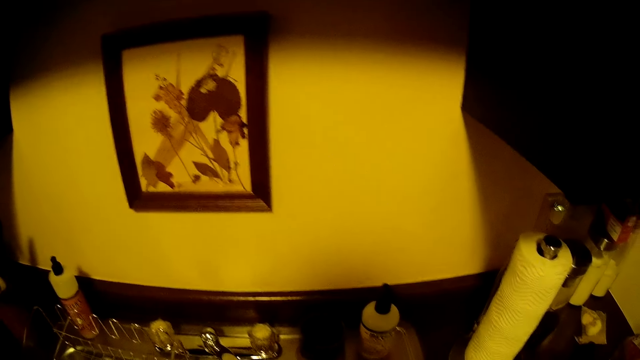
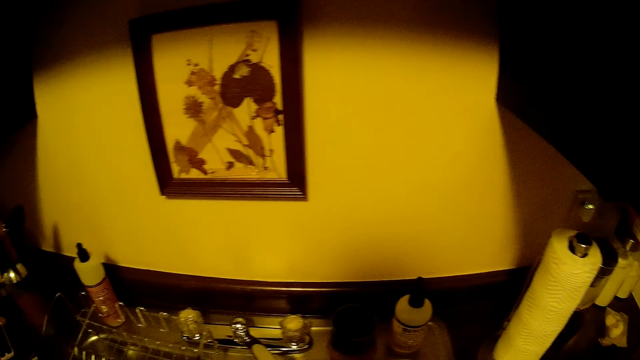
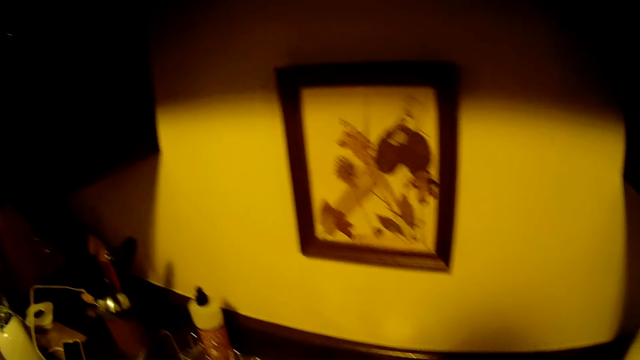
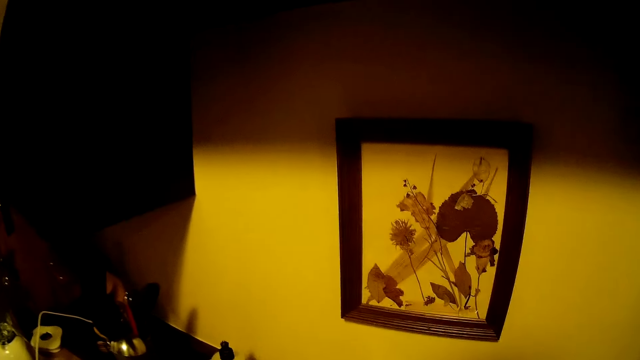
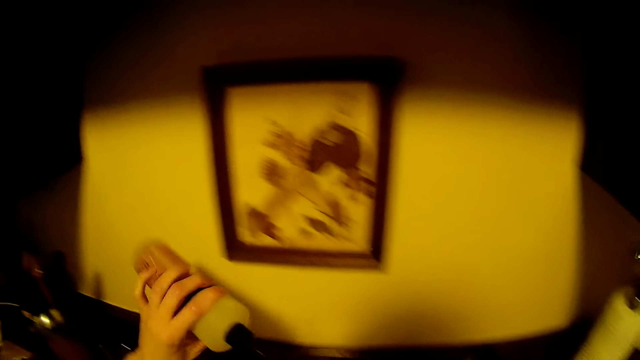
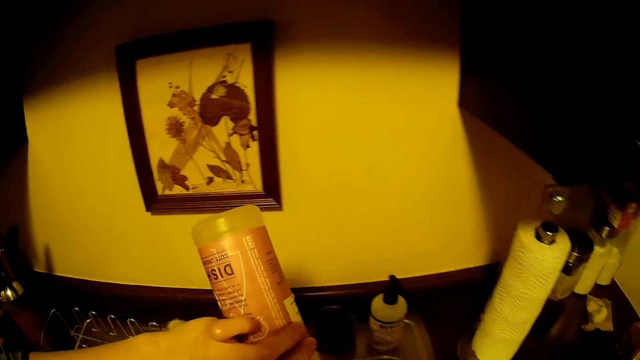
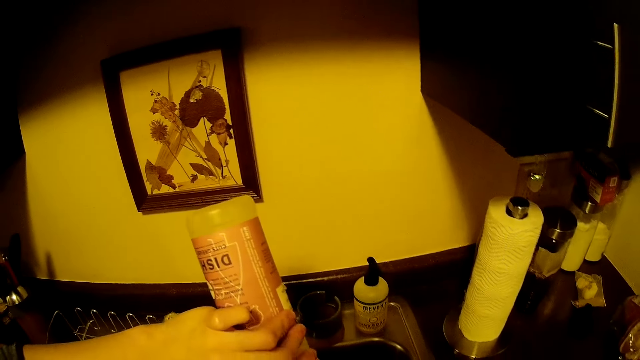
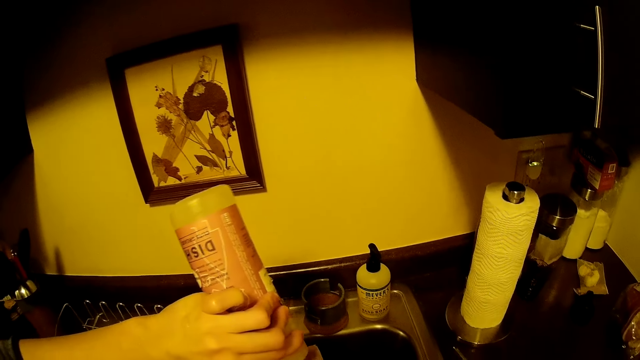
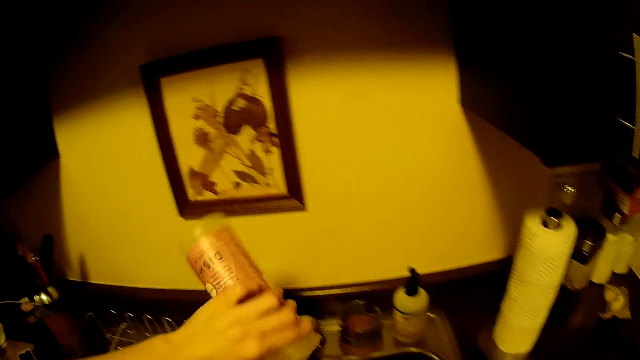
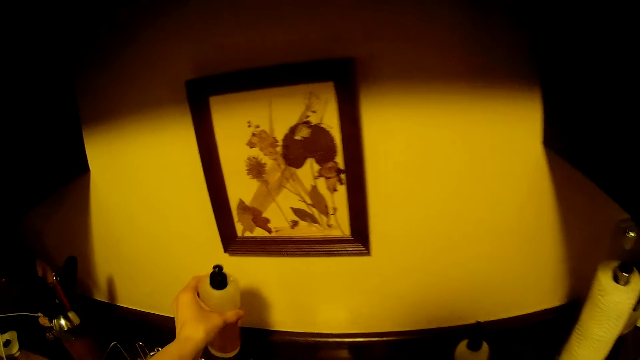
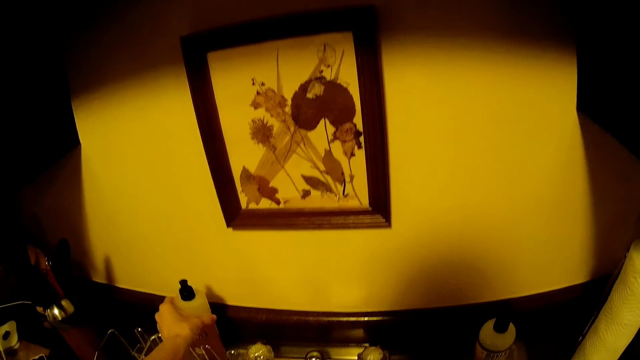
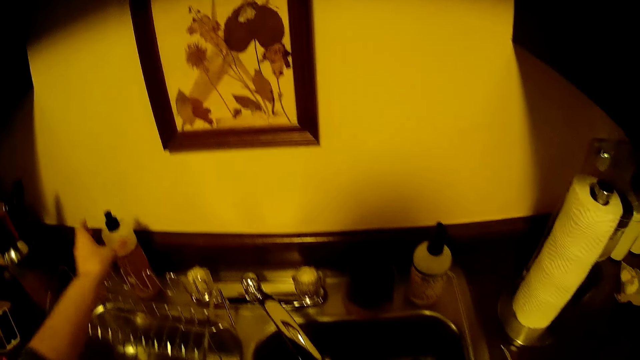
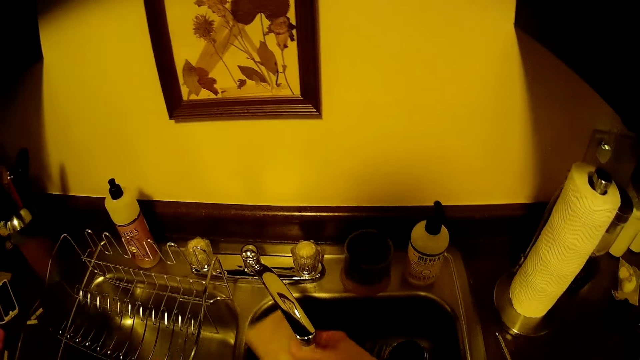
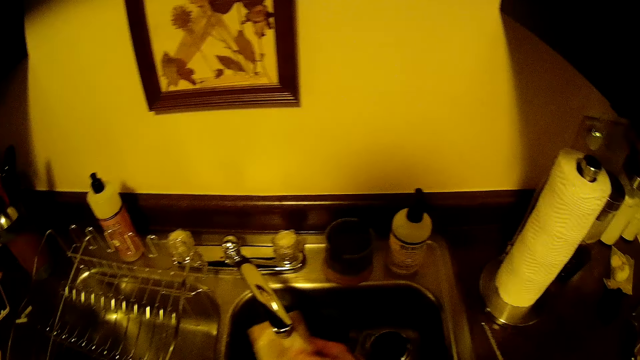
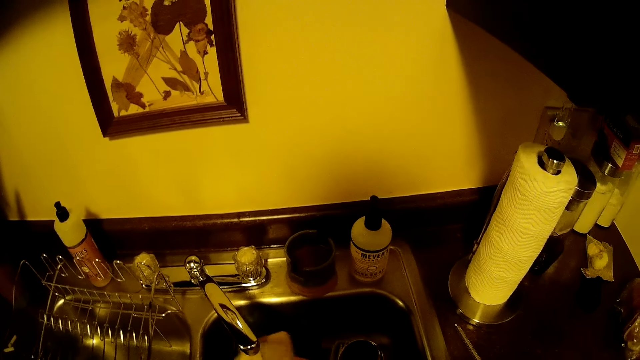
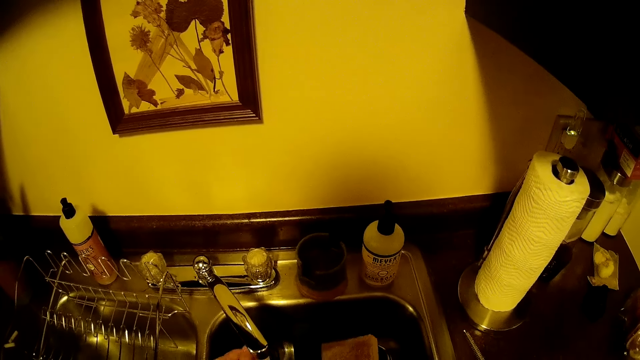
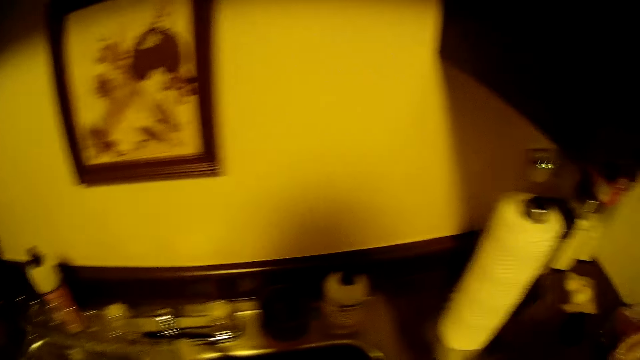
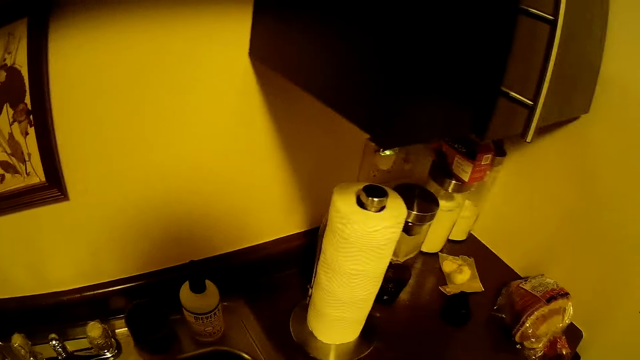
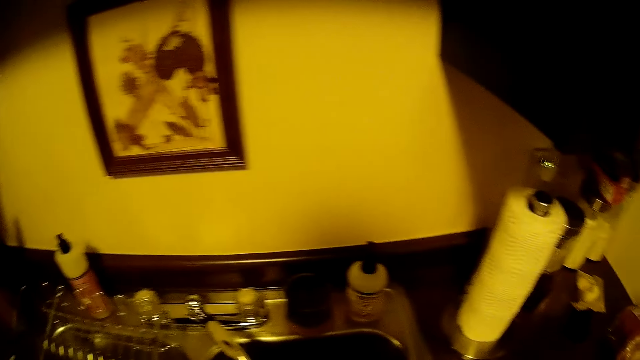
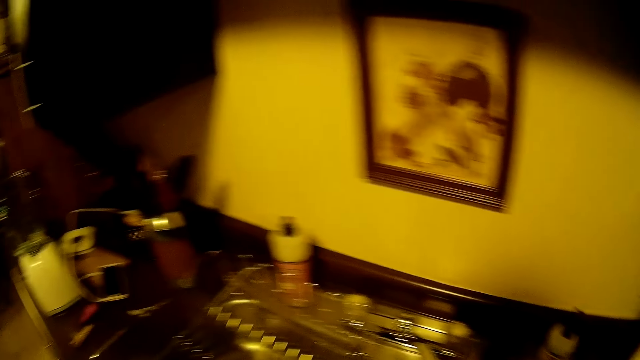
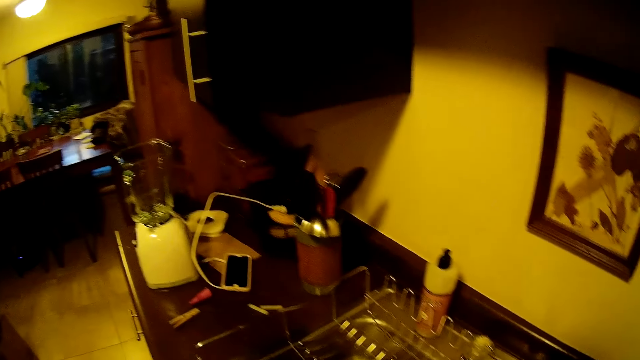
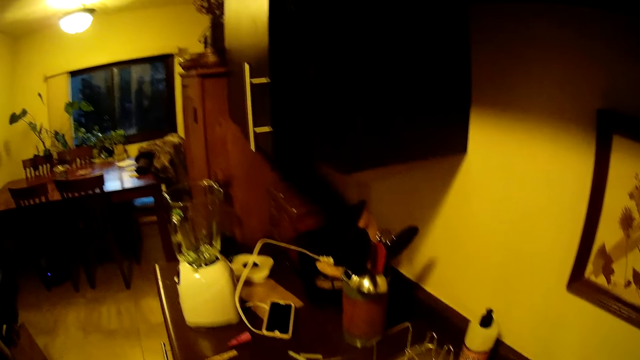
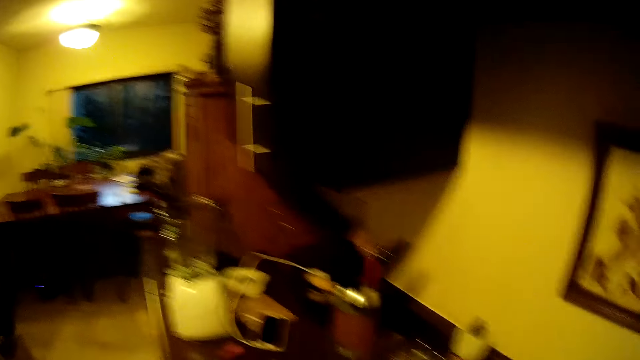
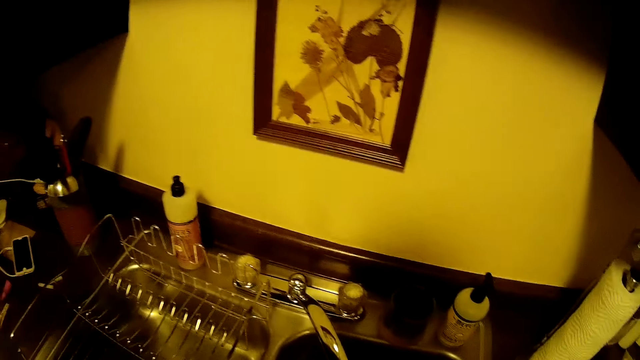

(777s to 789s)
The camera wearer picks up a bottle from the sink with her left hand. She pours soap from the bottle. She places the bottle on the sink. She rinses a sponge in her right hand under the tap.

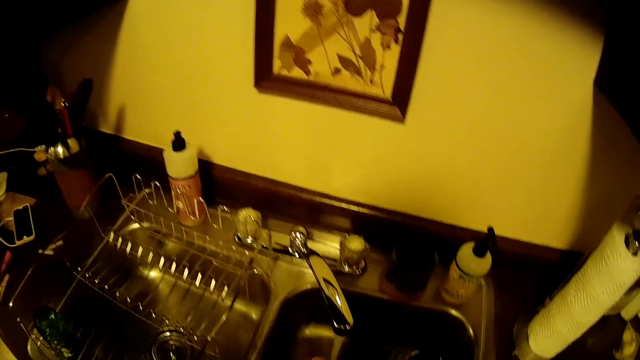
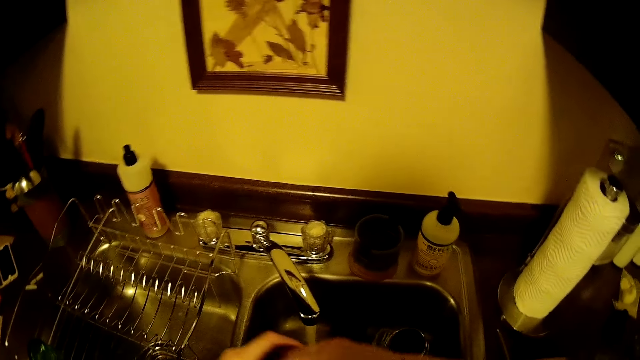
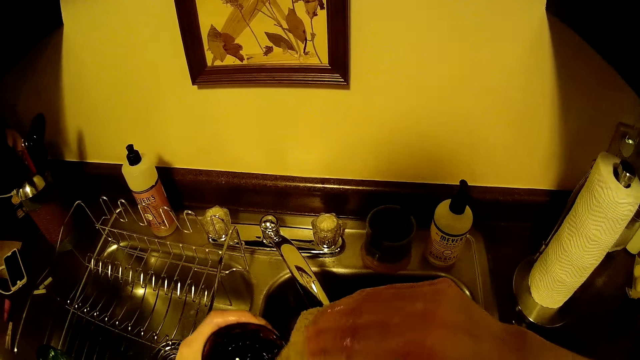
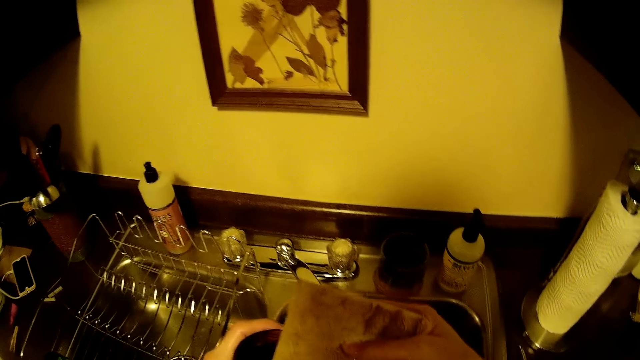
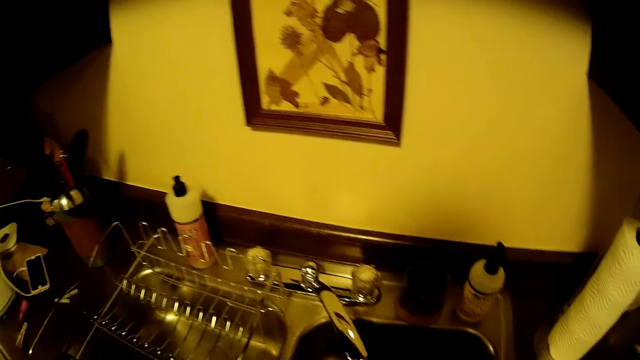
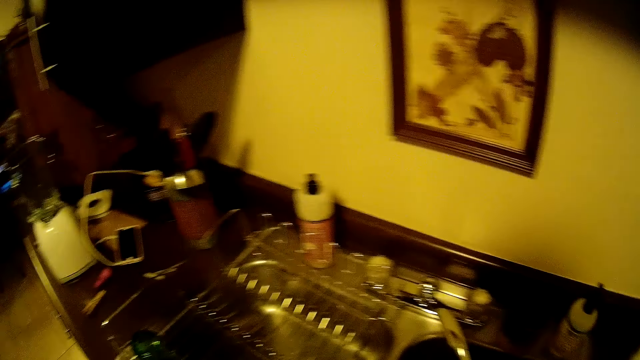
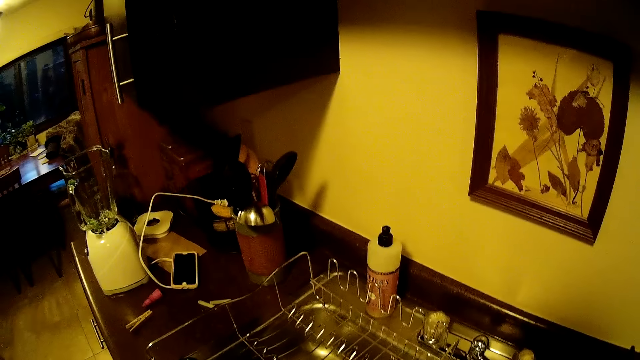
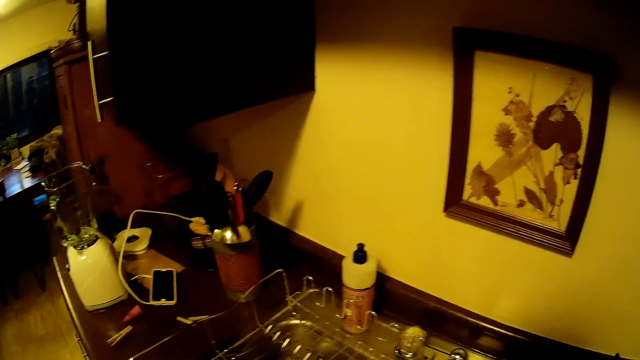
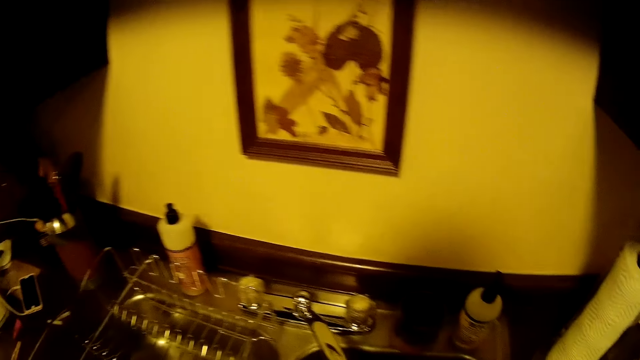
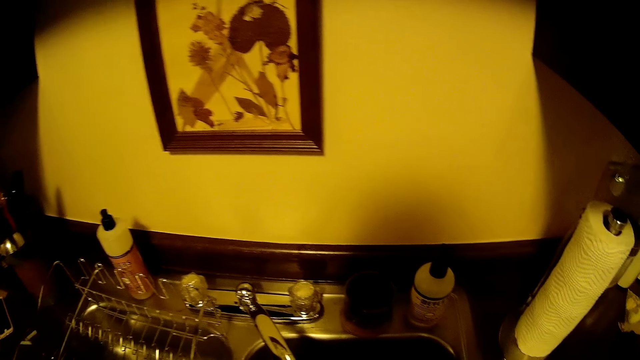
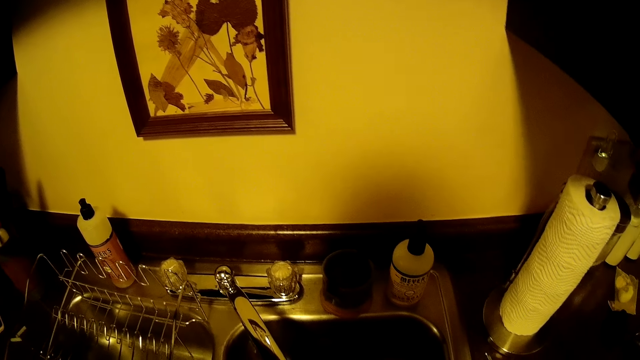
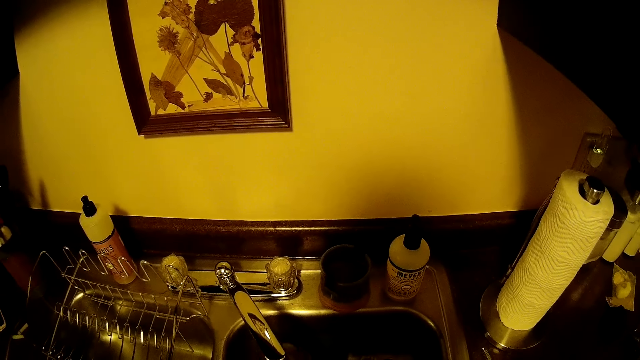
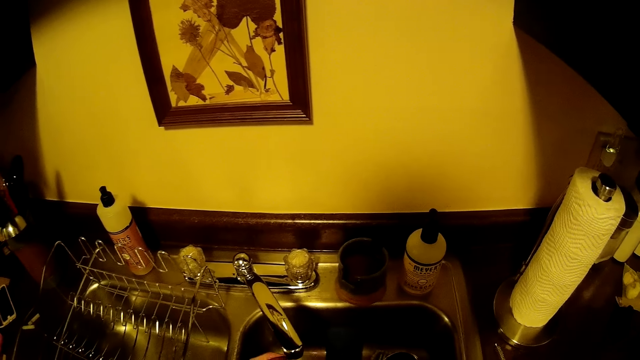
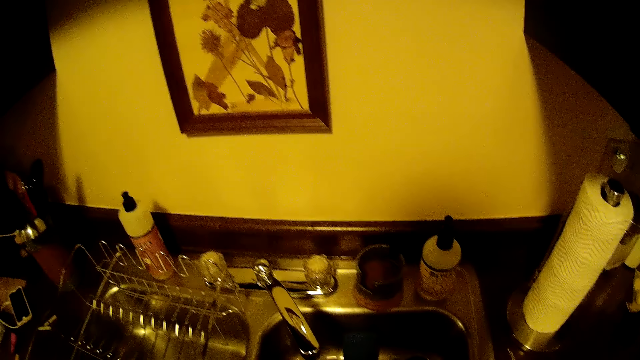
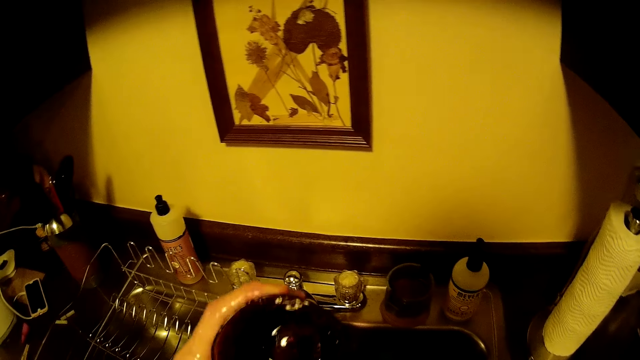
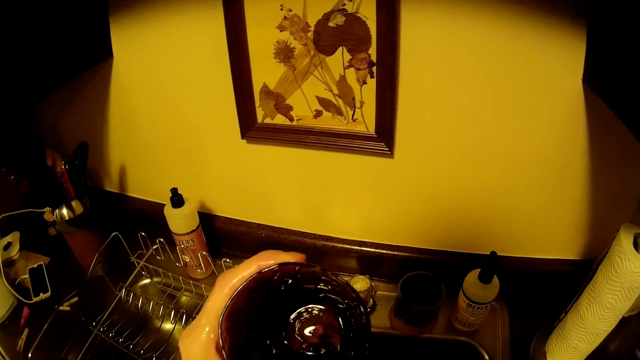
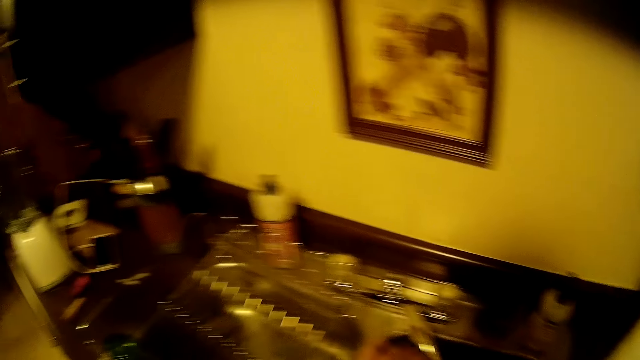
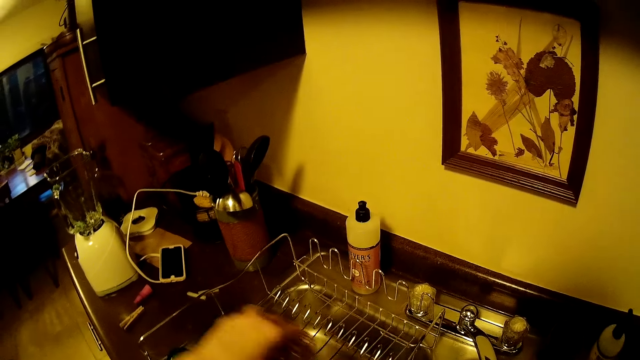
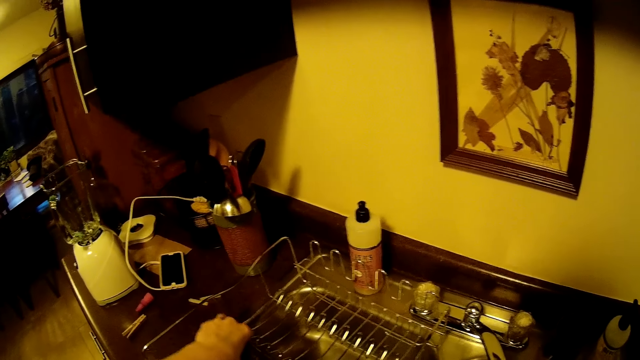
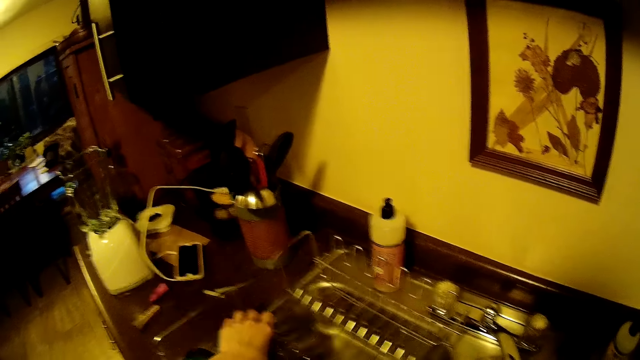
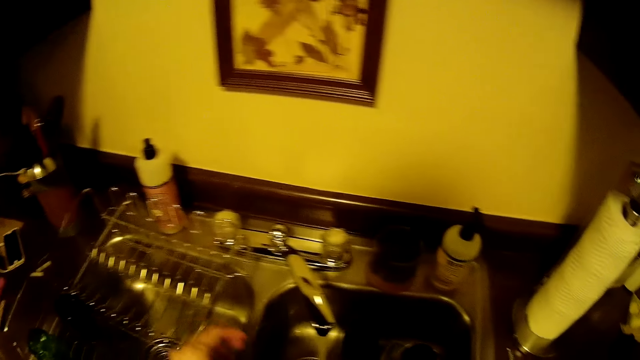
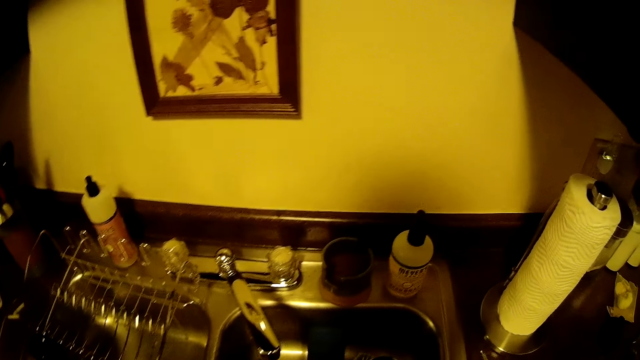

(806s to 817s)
The camera wearer washes a cup in her left hand with the sponge in her right hand. She holds the cup in her left hand. She places the cup in her left hand on the rack in the sink.
